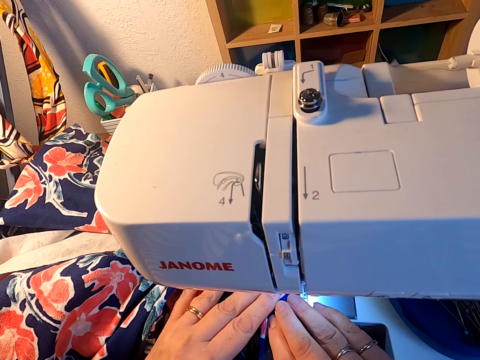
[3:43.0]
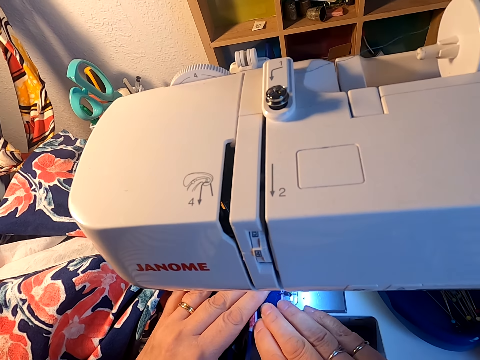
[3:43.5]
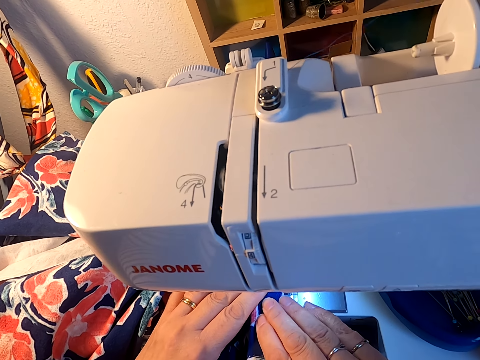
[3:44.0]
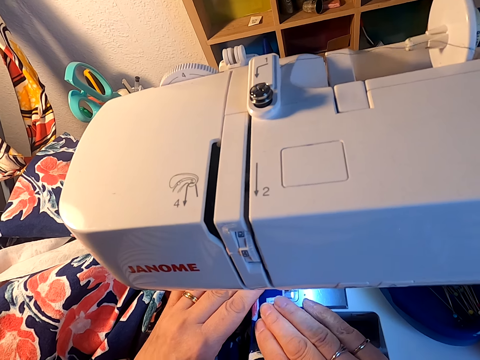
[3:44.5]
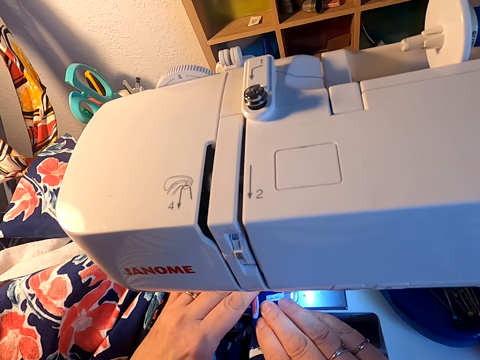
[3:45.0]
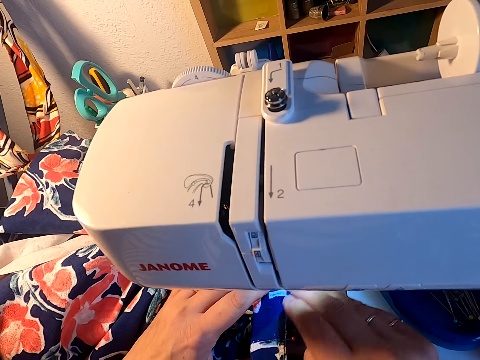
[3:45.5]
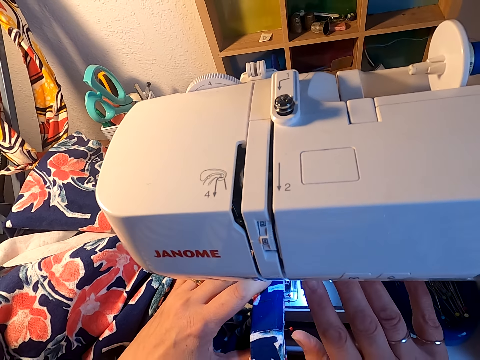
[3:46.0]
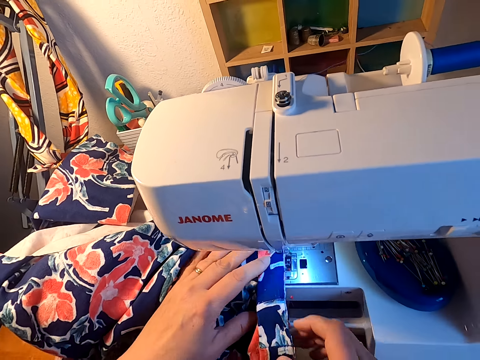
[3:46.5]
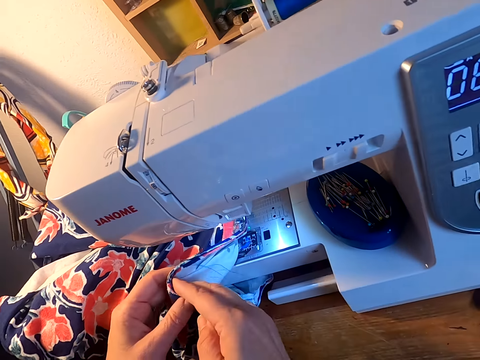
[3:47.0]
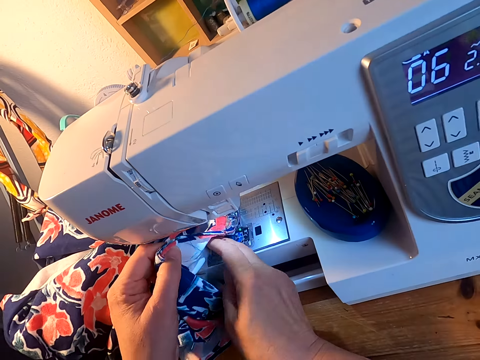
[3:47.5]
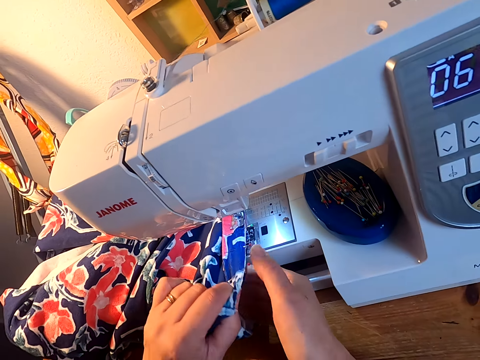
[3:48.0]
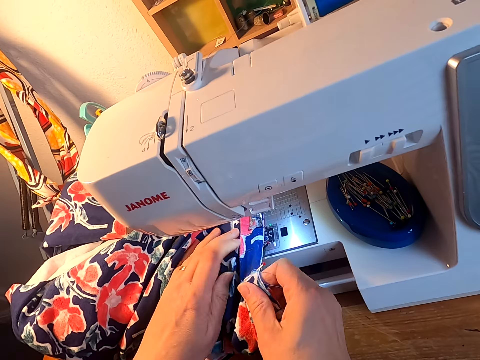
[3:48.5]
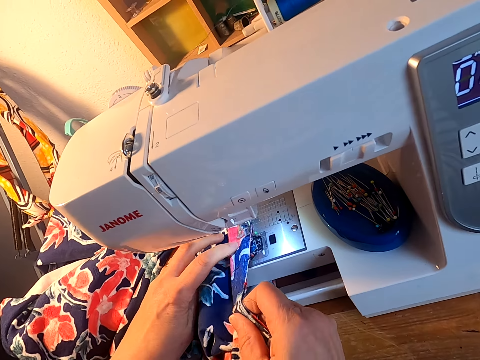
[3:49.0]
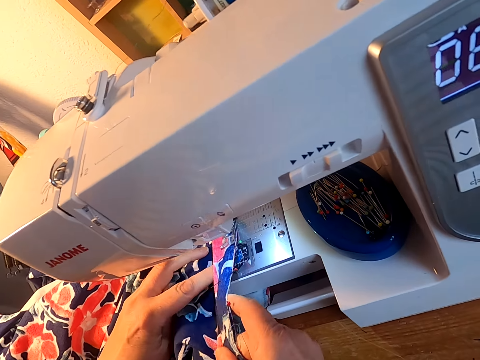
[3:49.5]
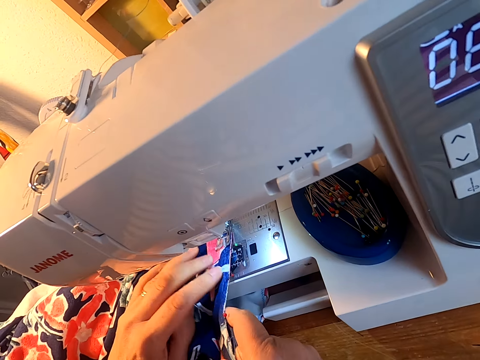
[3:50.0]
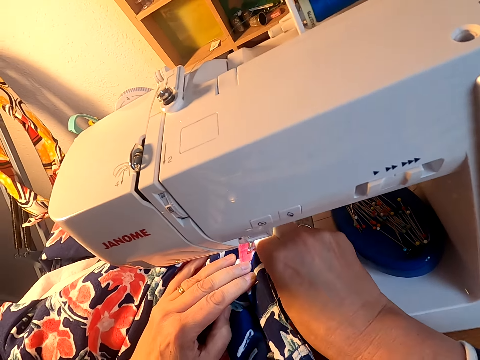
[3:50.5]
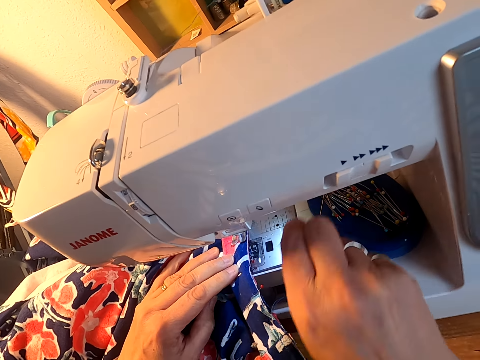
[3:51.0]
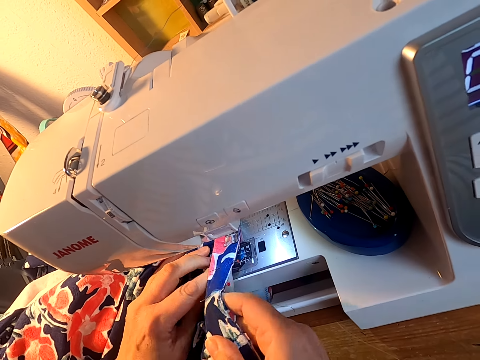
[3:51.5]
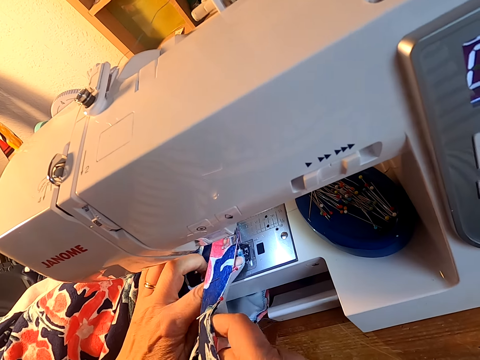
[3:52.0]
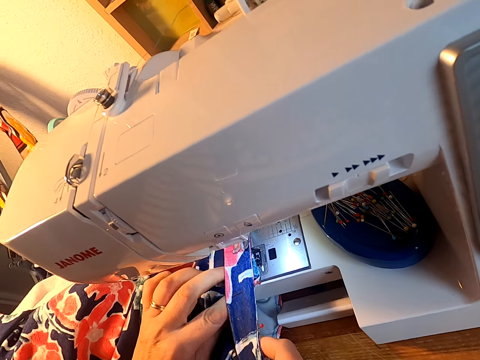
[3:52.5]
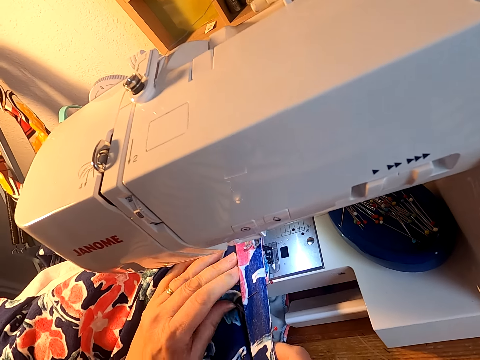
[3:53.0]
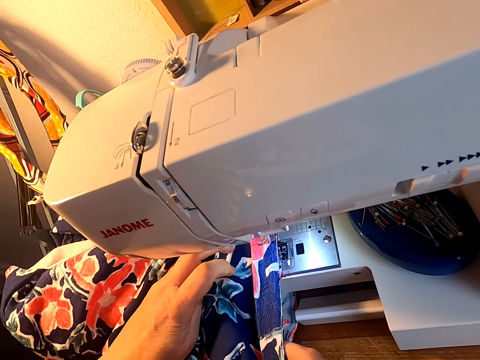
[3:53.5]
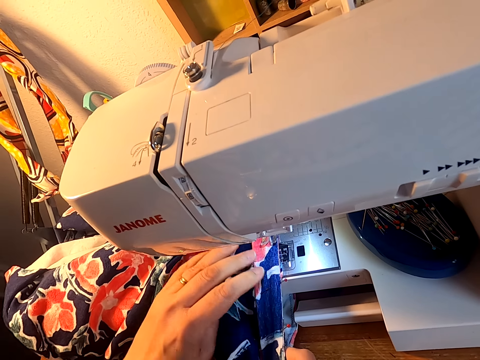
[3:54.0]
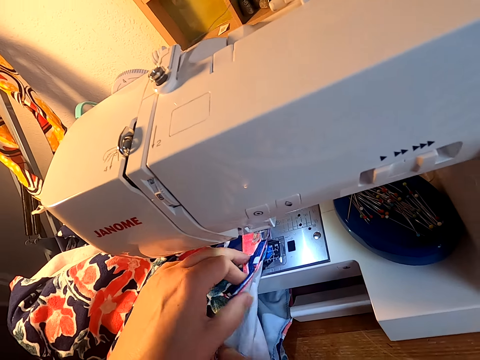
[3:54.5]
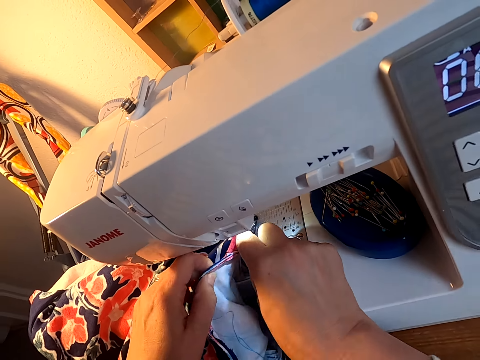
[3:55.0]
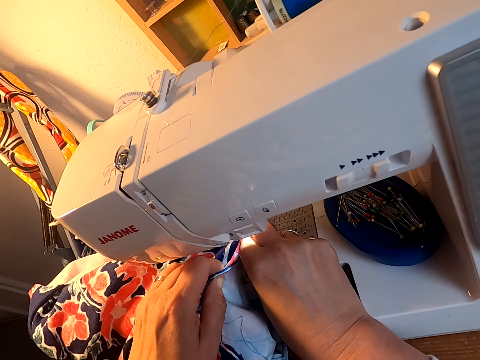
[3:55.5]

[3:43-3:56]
The camera wearer sews the cloth on the sewing machine. They press the sewing machine button off. They adjust the cloth on the sewing machine. They remove a pin from the cloth. They adjust the cloth on the sewing machine.

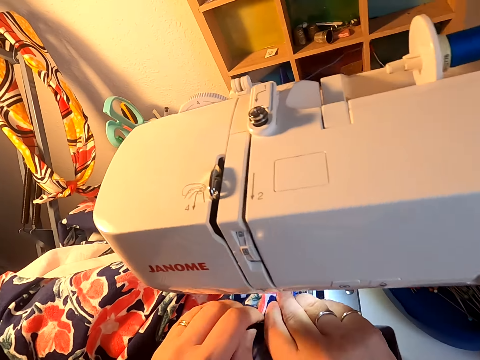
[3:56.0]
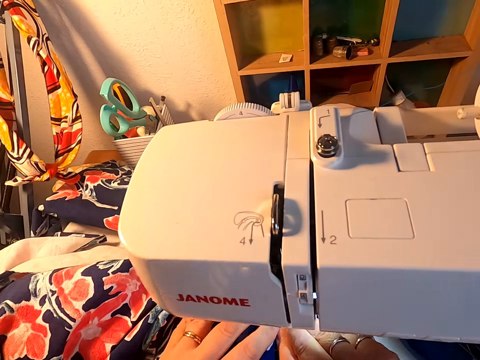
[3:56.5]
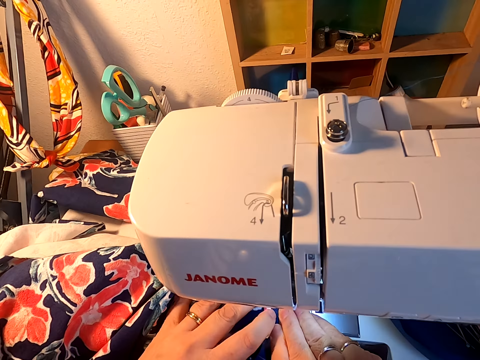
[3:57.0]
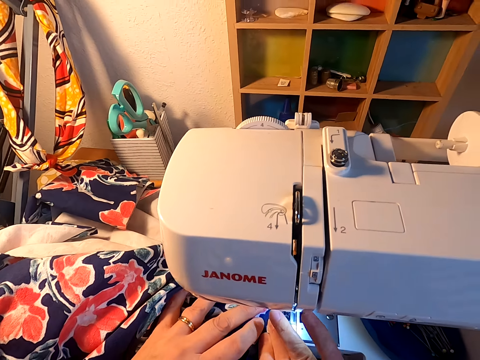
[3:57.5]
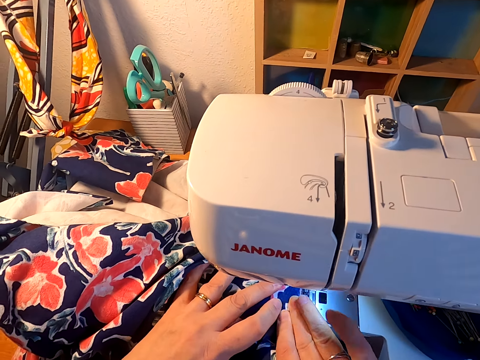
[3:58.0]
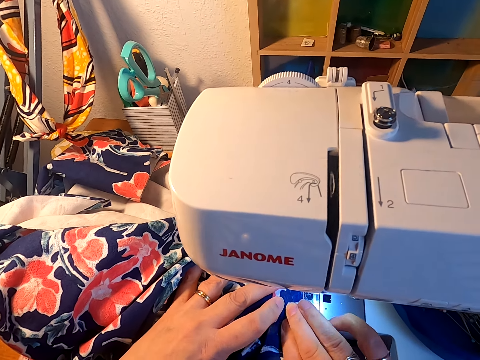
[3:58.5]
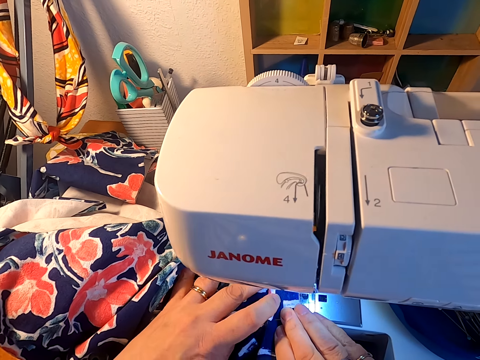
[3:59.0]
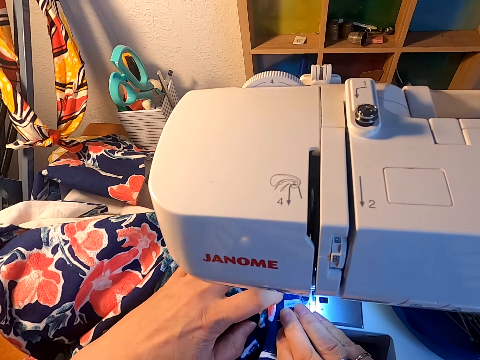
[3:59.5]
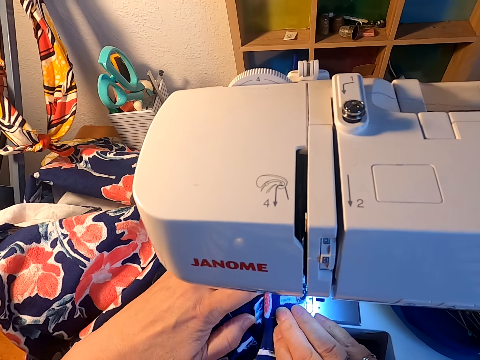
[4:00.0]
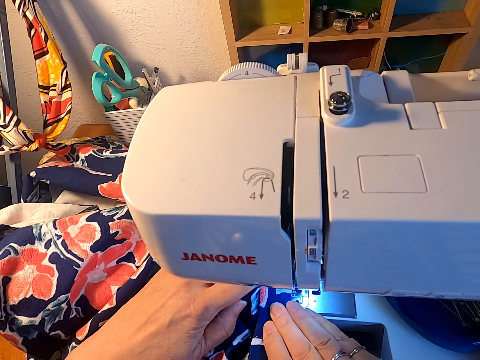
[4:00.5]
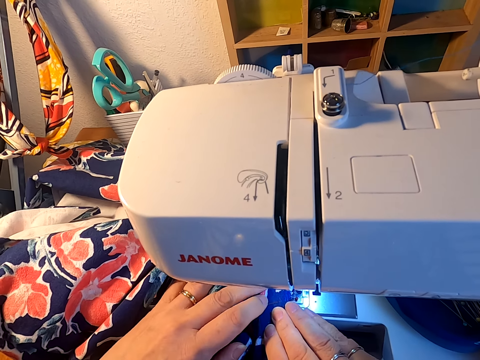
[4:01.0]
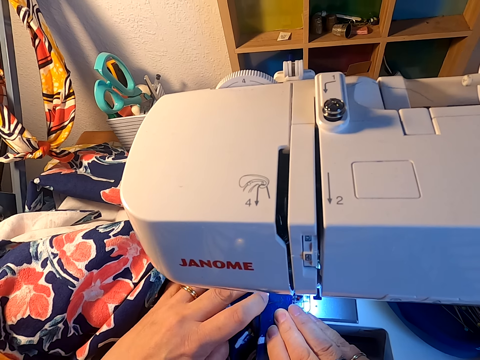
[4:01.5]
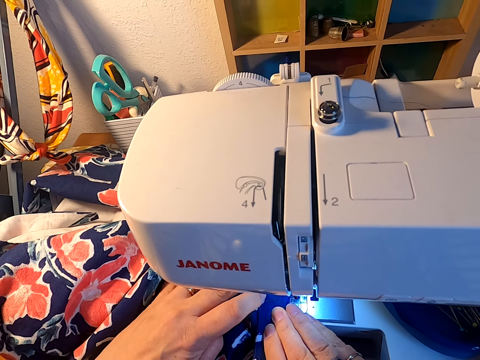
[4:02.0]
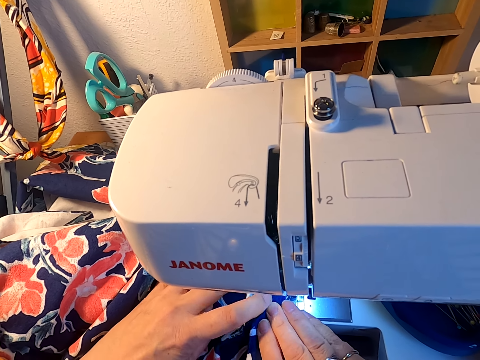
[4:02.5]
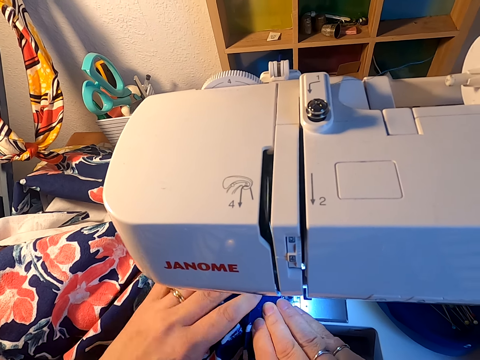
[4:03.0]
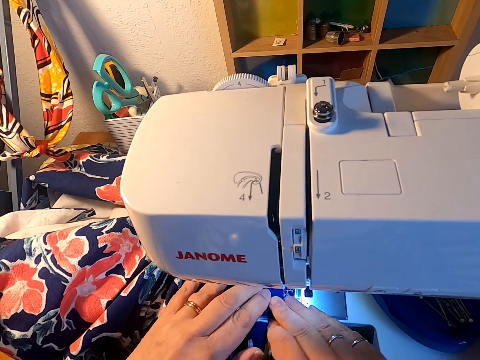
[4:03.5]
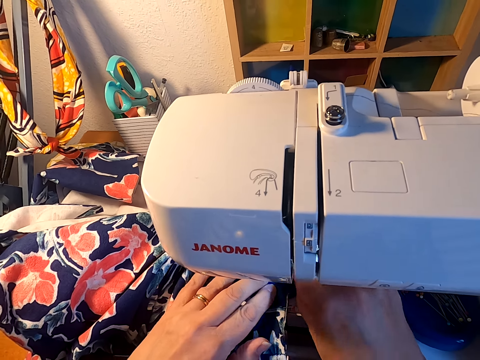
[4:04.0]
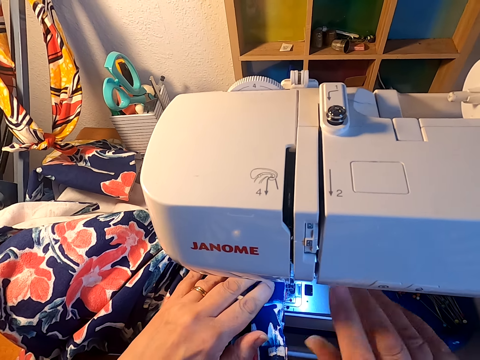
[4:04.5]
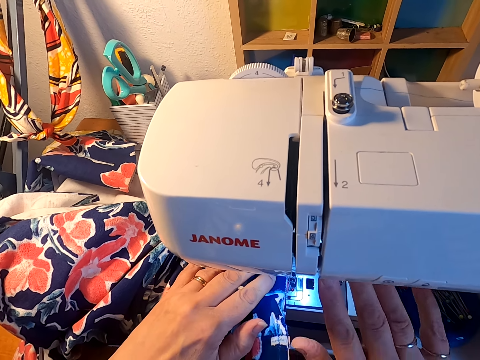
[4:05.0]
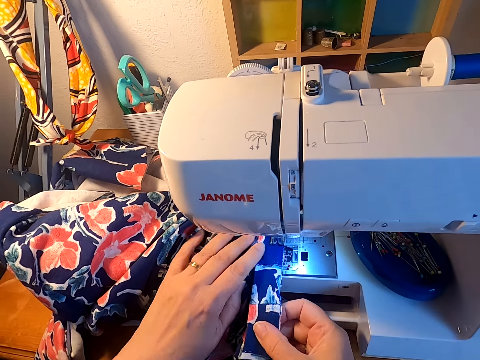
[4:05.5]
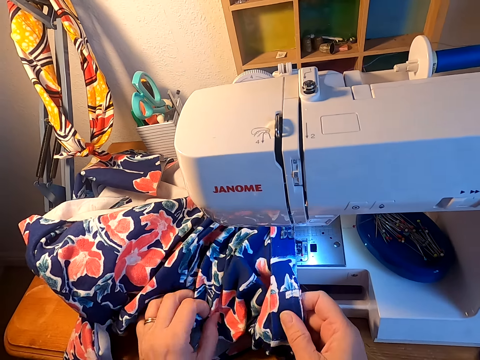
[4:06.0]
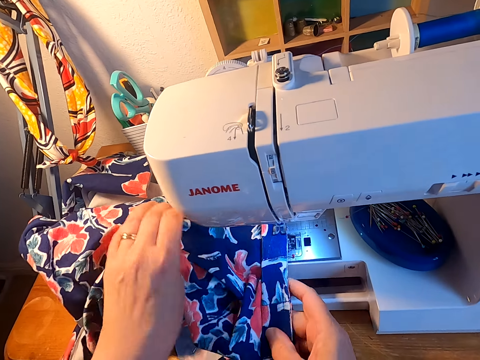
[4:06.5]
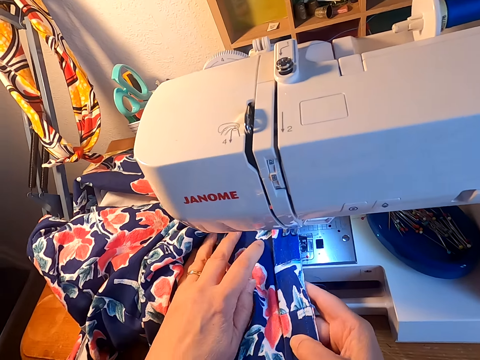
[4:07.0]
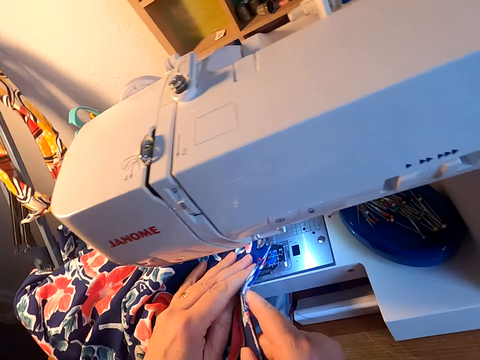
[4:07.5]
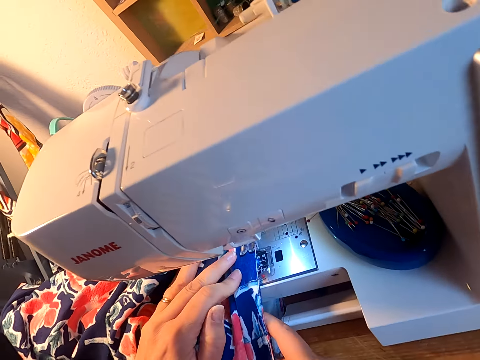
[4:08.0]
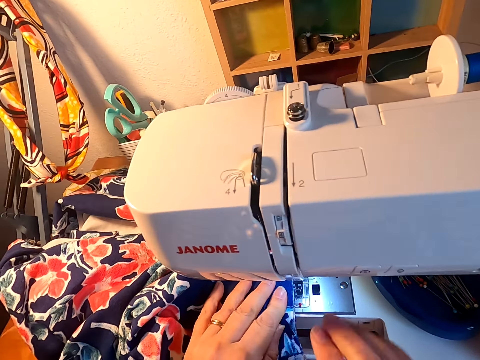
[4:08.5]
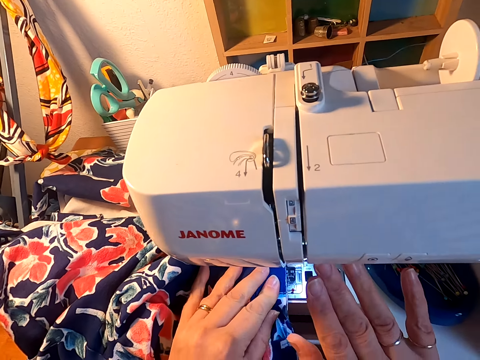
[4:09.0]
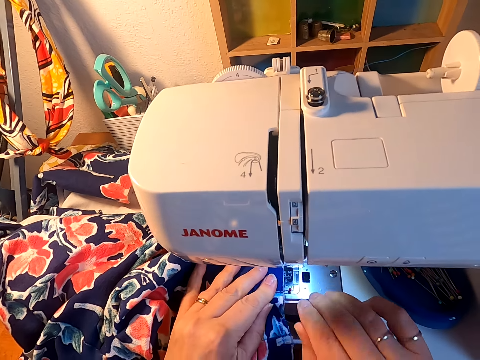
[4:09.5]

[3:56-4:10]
The camera wearer presses the sewing machine button on. They sew the cloth on the sewing machine. They press the sewing machine button off. They adjust the cloth on the sewing machine. They press the sewing machine button off.
